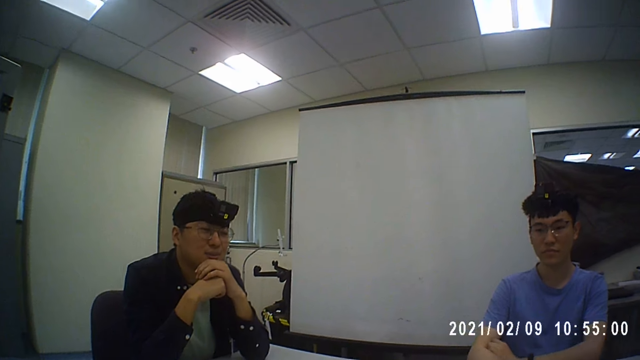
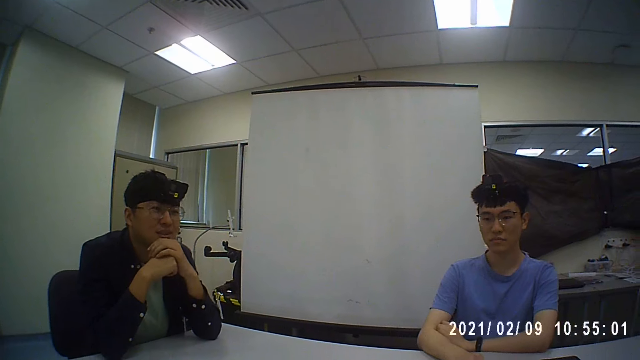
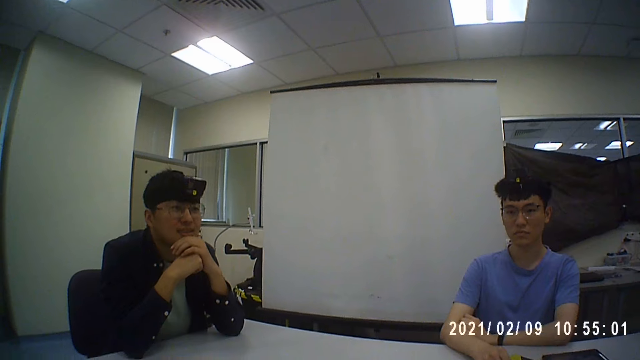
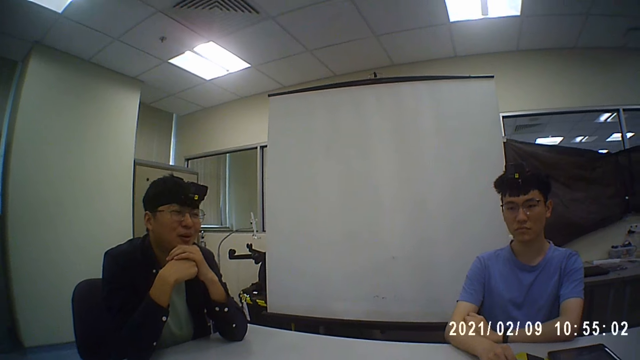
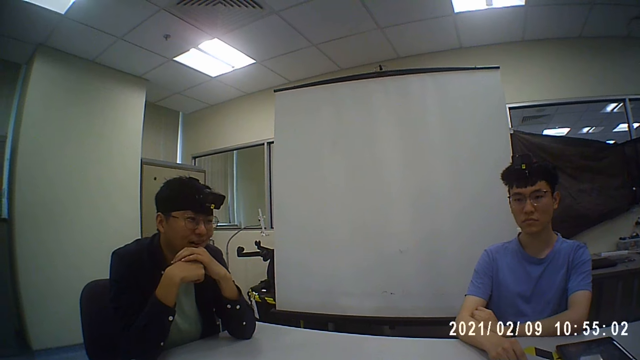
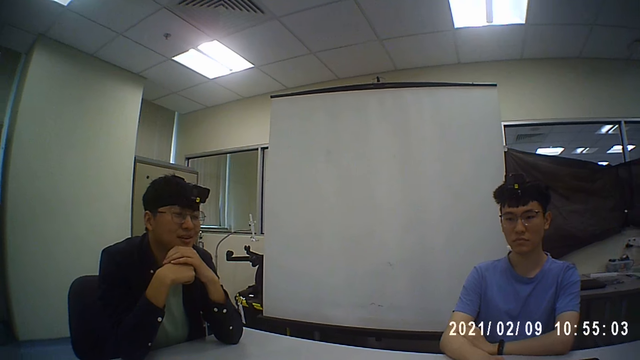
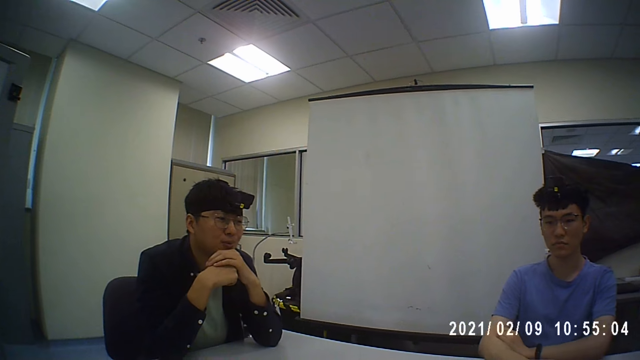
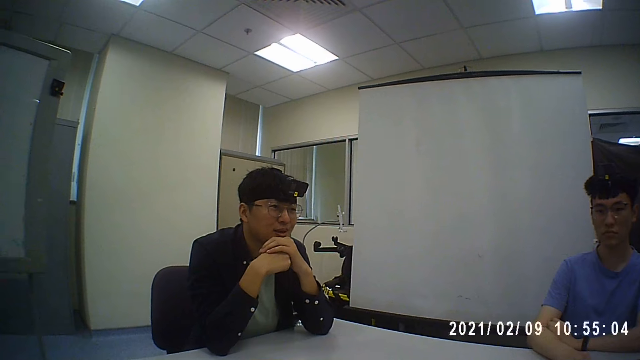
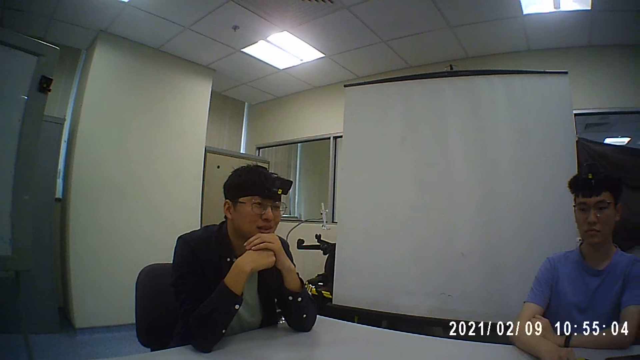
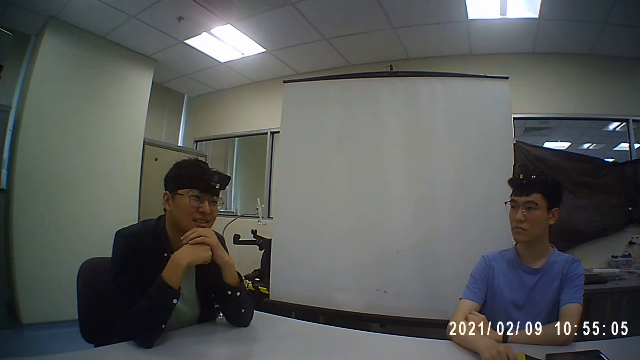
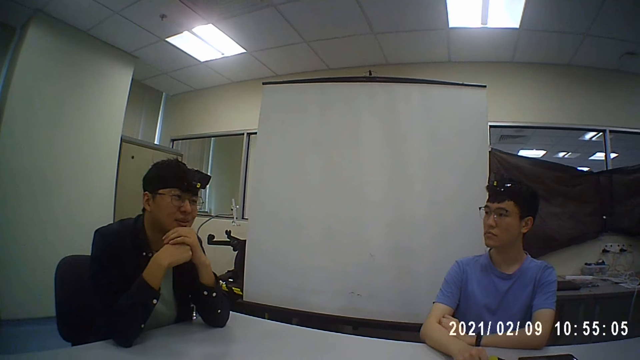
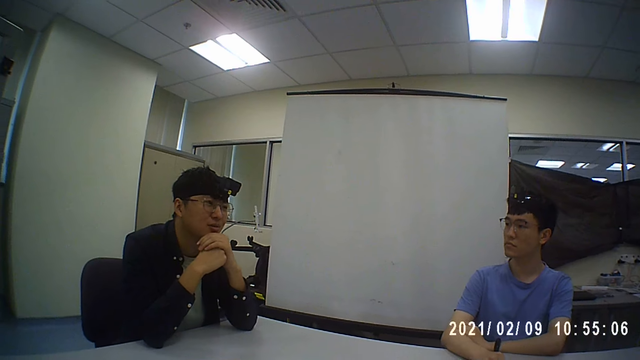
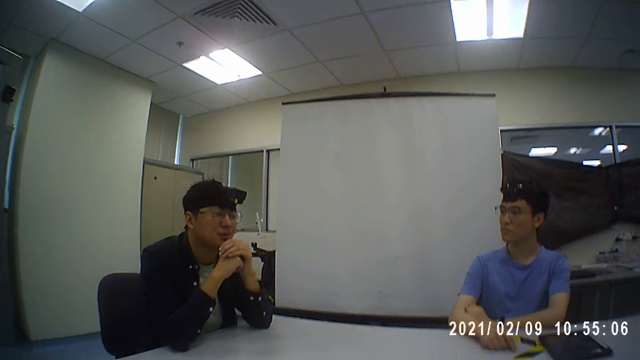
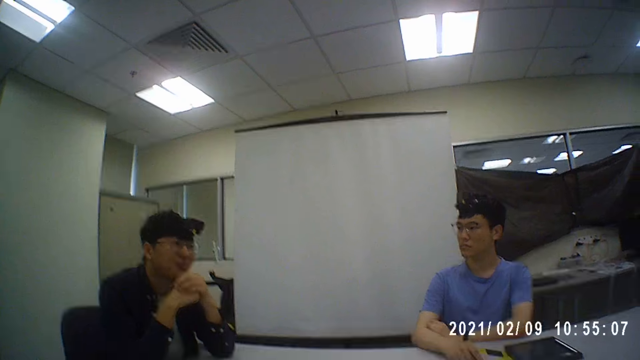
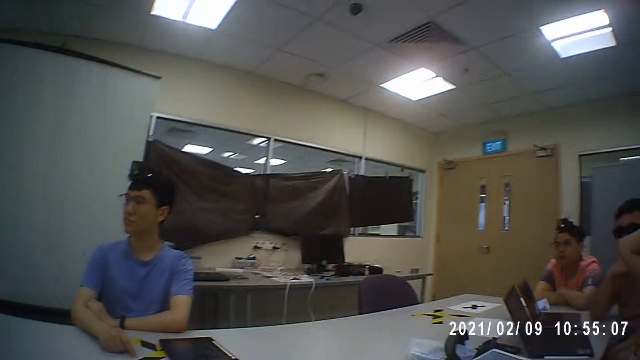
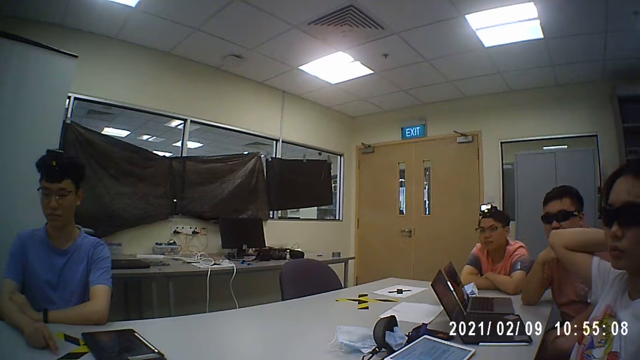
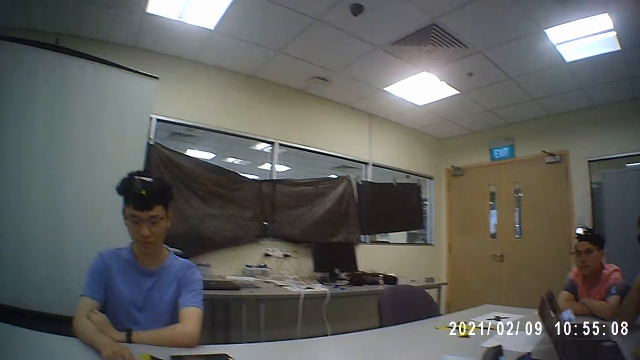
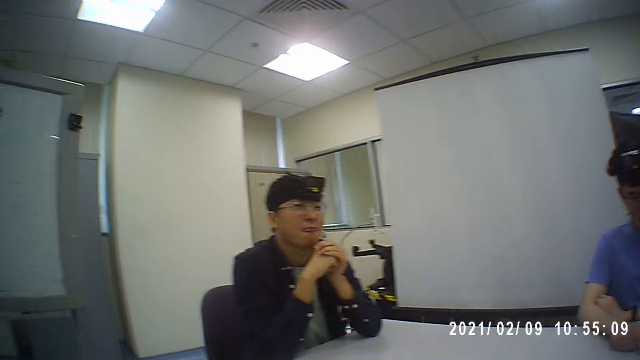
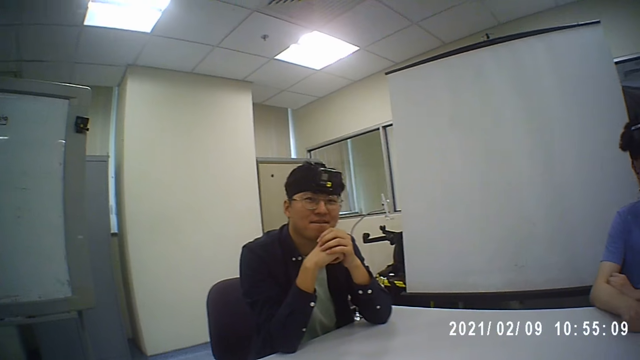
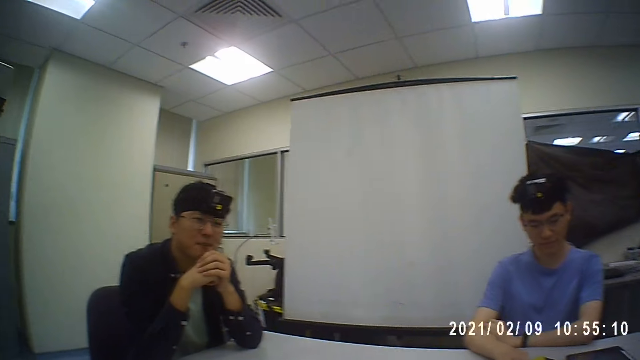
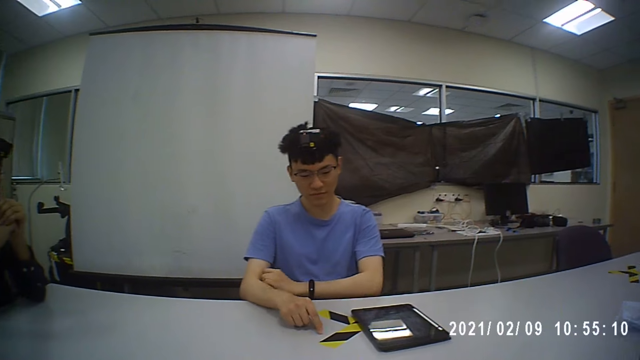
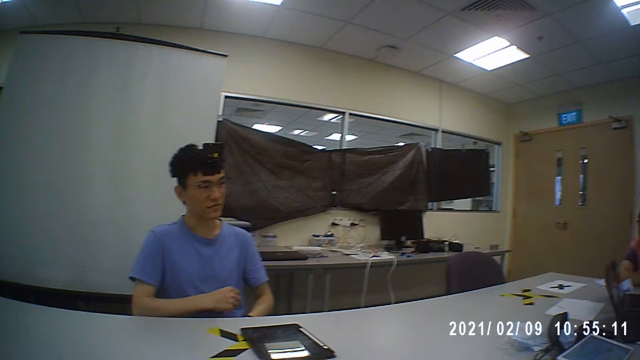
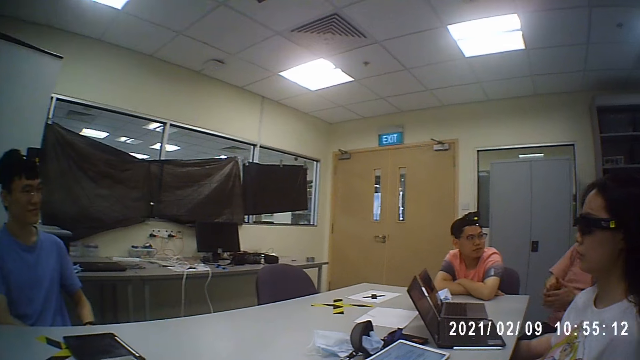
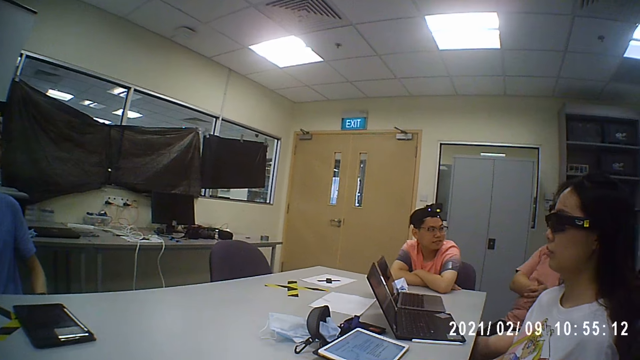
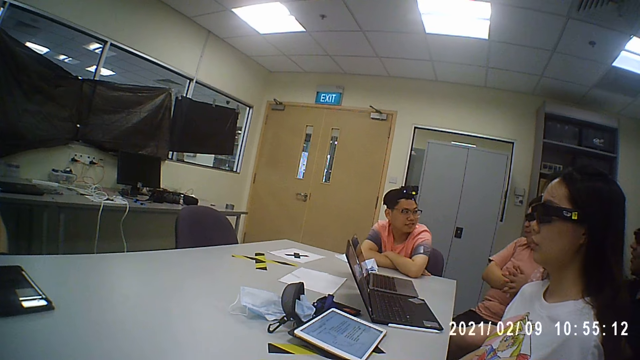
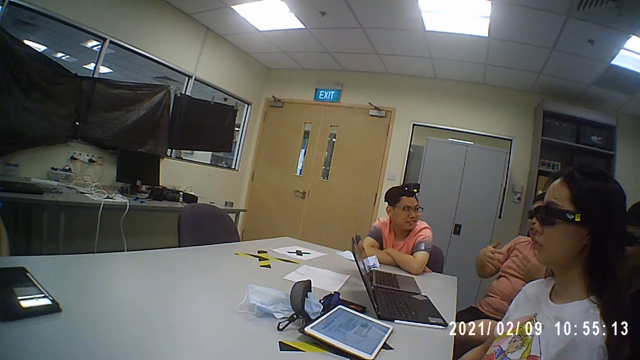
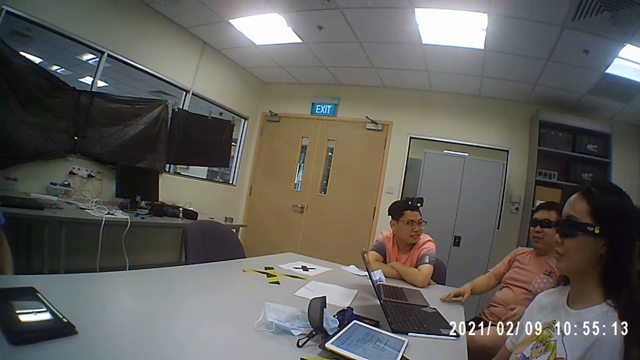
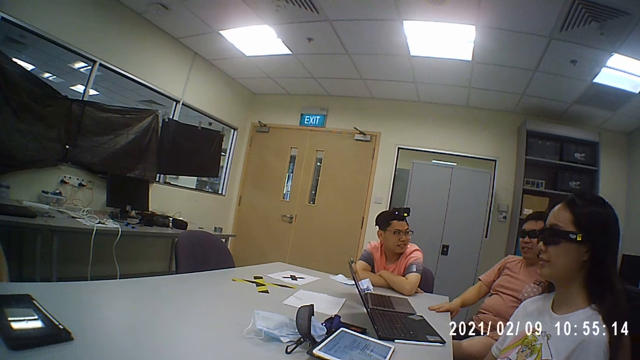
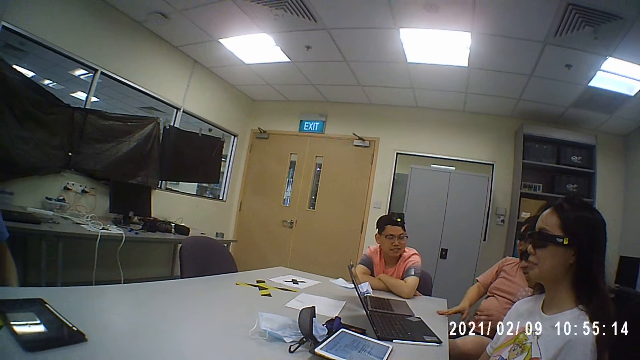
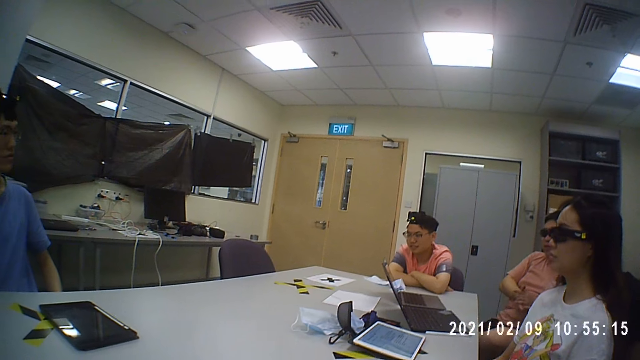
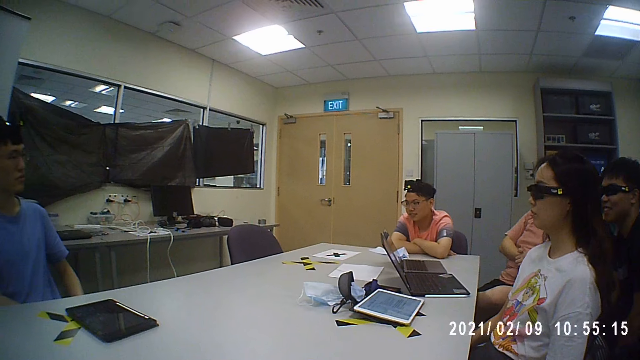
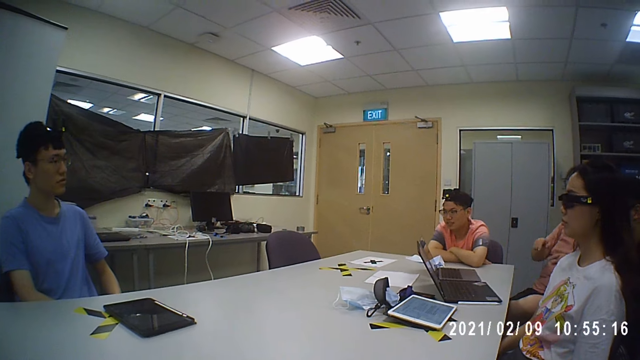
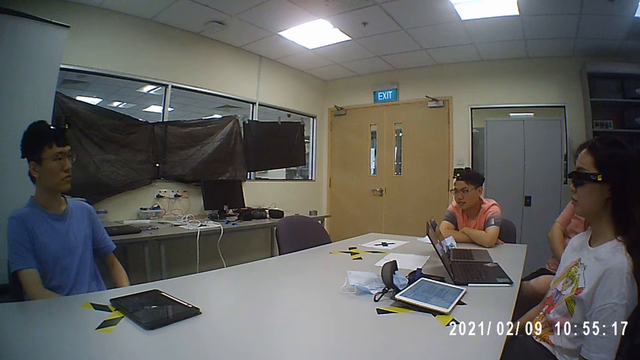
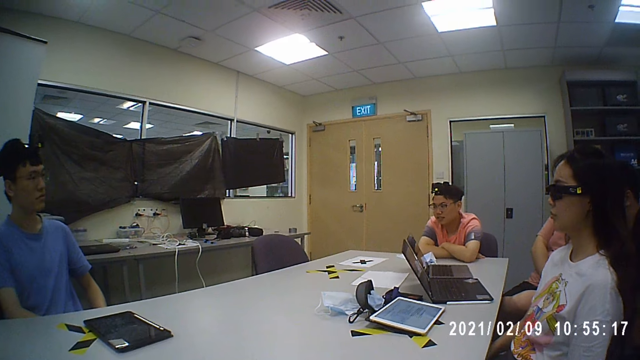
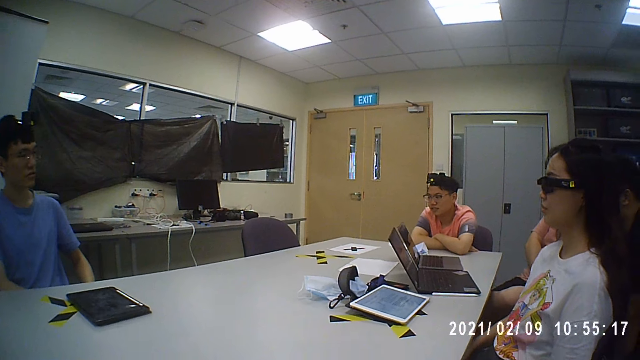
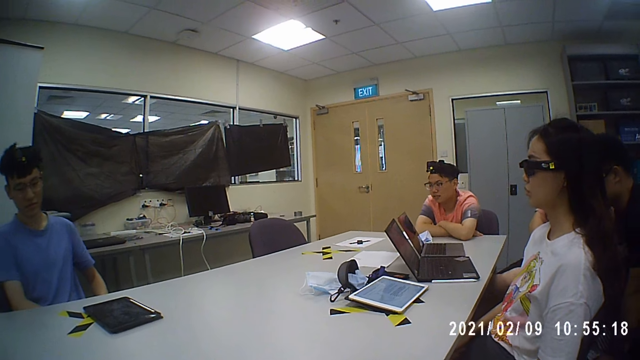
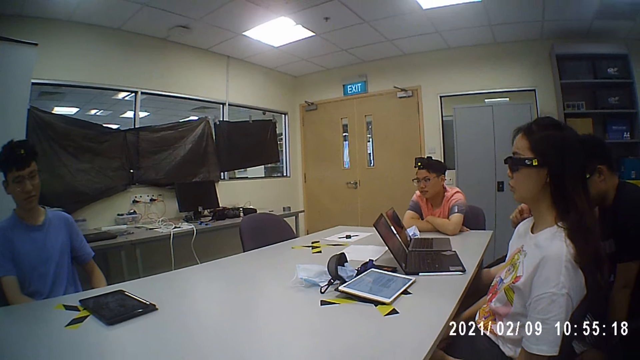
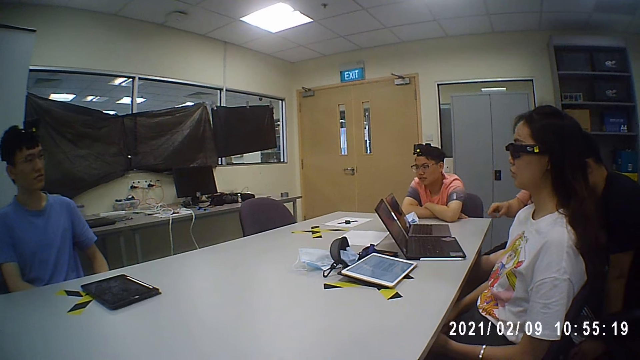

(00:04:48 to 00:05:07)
A woman touches something. The camera wearer converses with men and the woman. A man touches his hand. The camera wearer converses with the men and the woman. The man moves his hands. The camera wearer converses with the men and the woman.

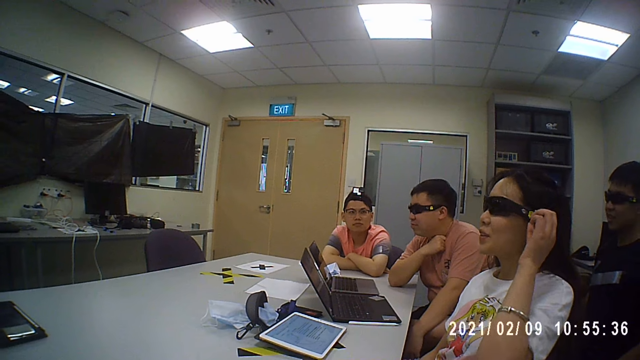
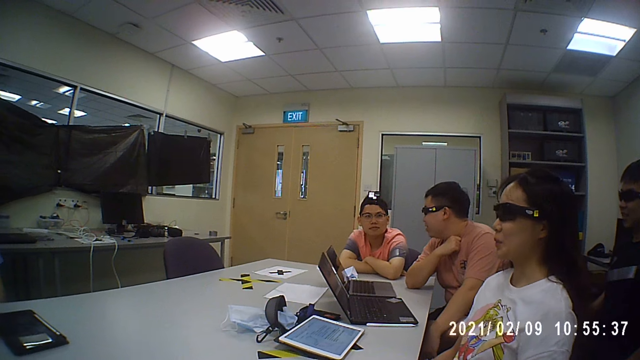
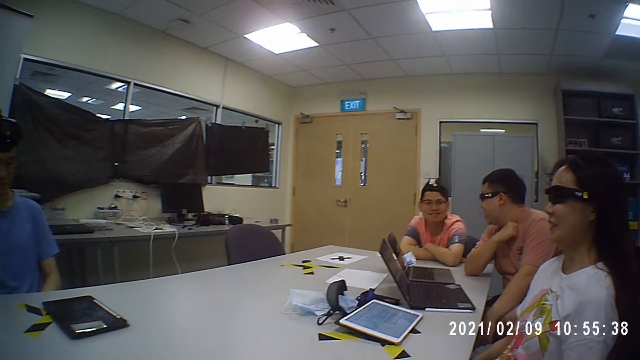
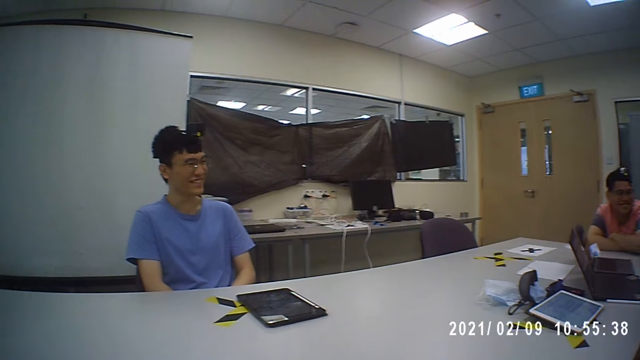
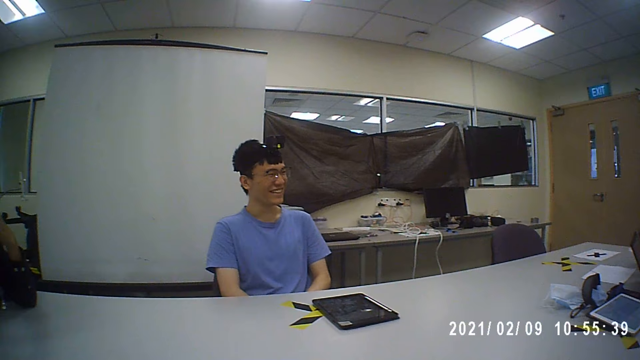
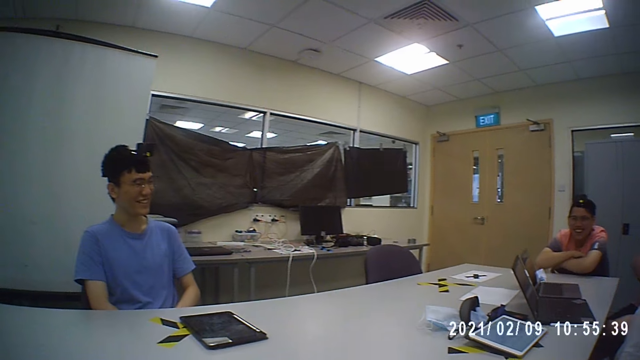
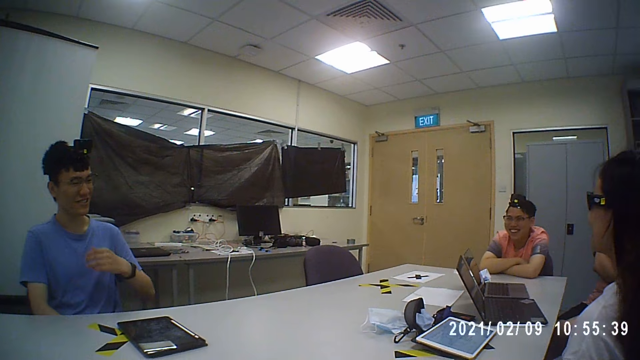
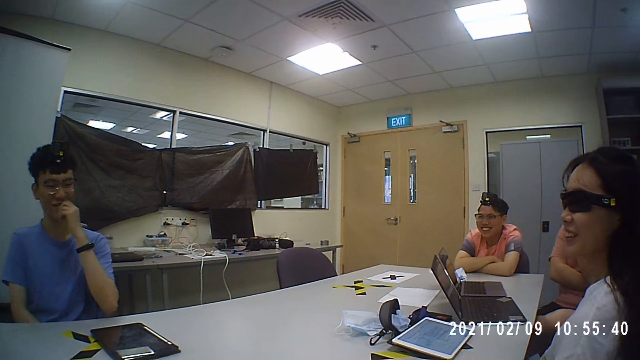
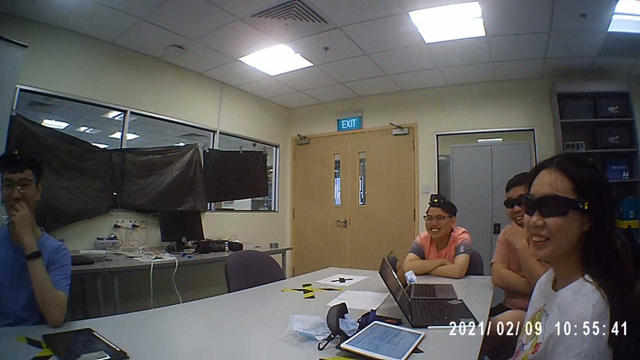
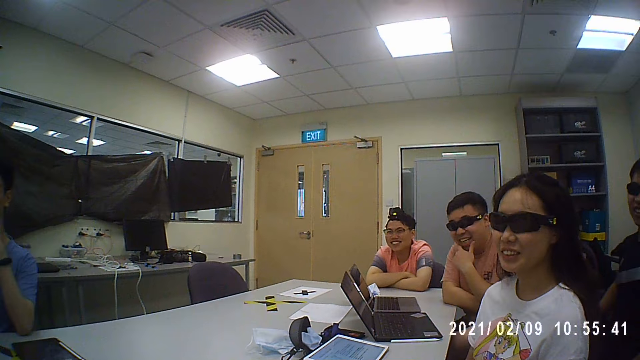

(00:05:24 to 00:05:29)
A woman holds her glasses. The camera wearer converses with men and the woman. A man holds his mouth. The camera wearer converses with the men and the woman.
